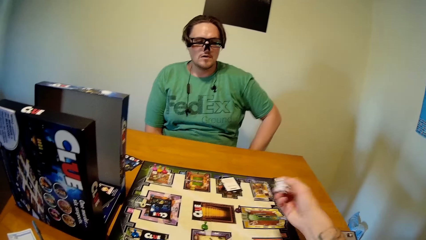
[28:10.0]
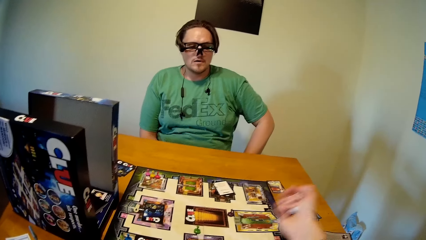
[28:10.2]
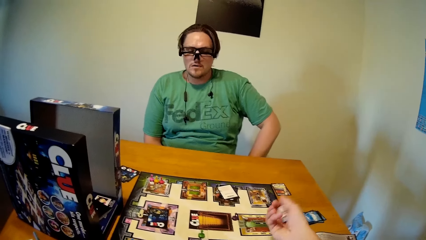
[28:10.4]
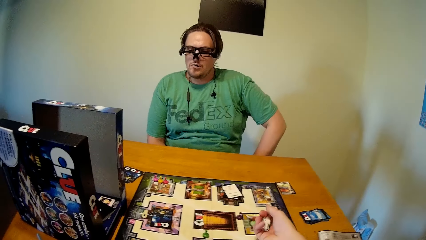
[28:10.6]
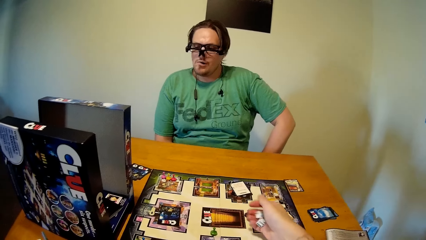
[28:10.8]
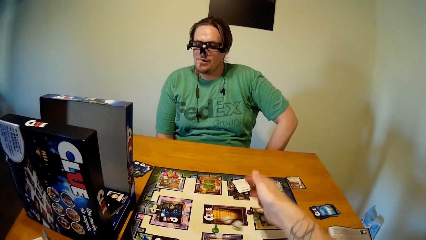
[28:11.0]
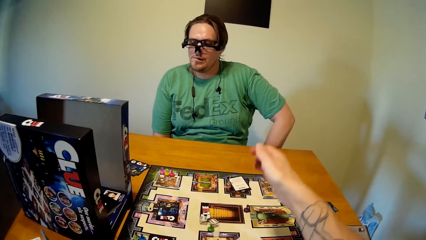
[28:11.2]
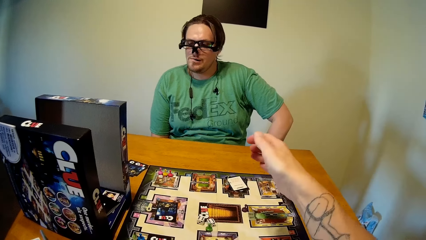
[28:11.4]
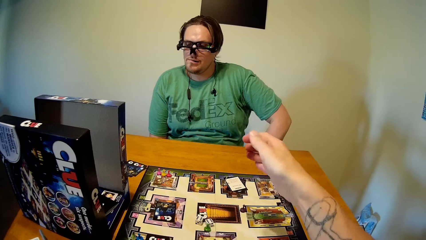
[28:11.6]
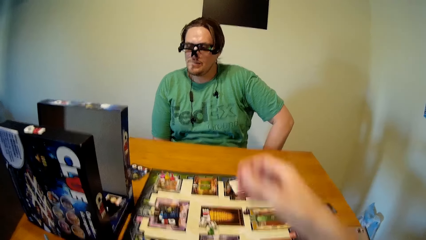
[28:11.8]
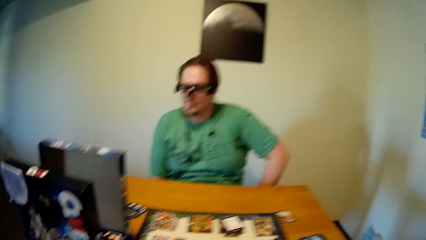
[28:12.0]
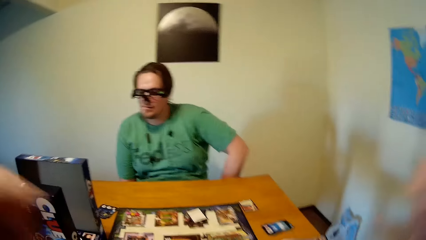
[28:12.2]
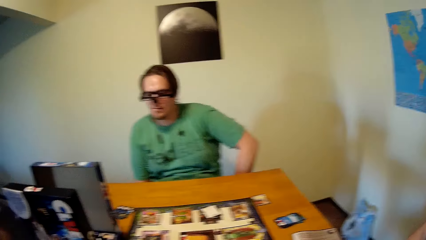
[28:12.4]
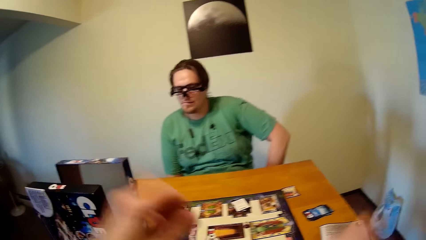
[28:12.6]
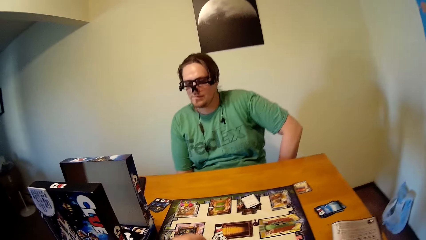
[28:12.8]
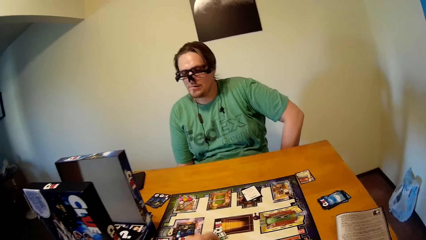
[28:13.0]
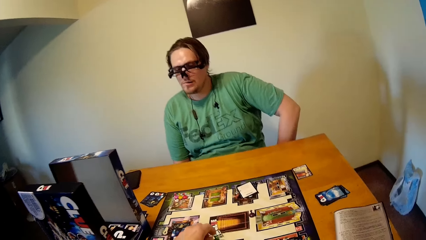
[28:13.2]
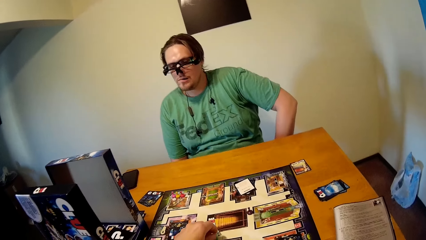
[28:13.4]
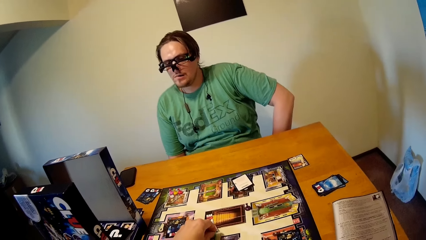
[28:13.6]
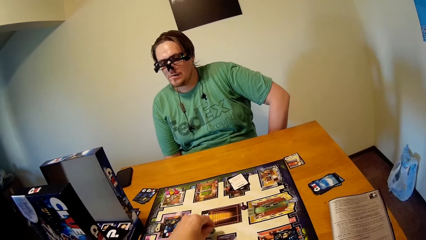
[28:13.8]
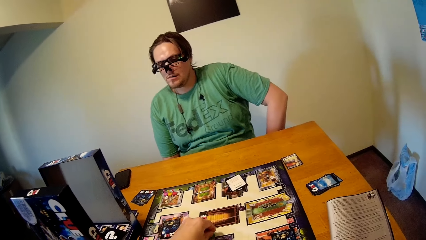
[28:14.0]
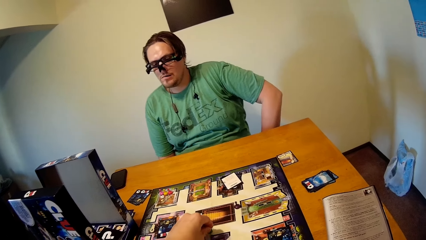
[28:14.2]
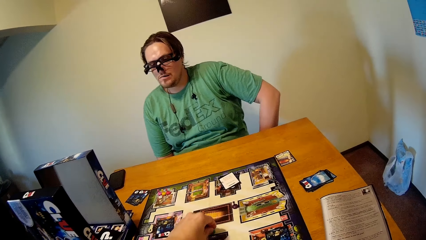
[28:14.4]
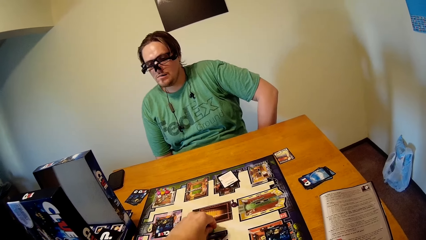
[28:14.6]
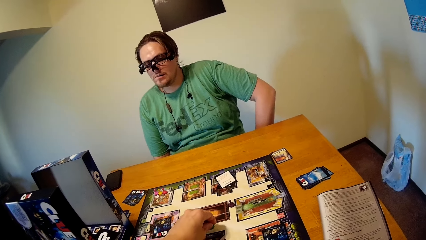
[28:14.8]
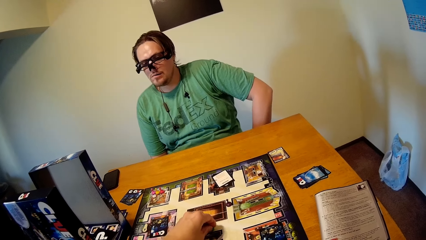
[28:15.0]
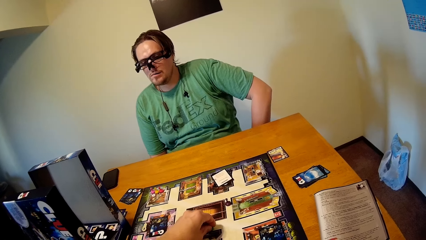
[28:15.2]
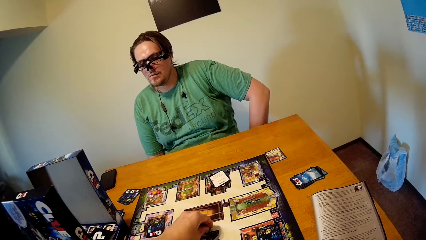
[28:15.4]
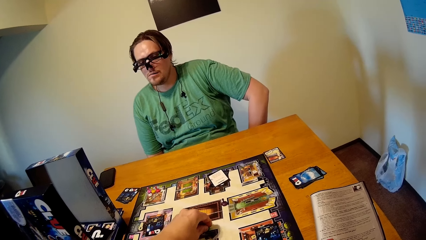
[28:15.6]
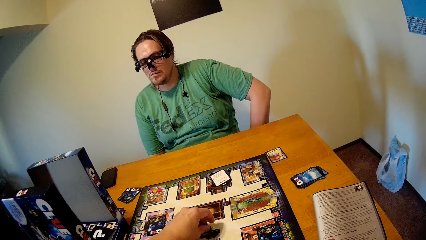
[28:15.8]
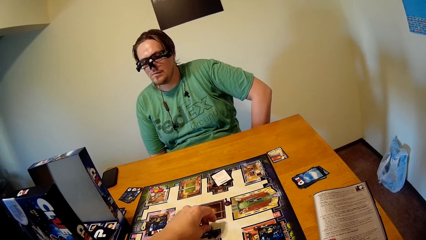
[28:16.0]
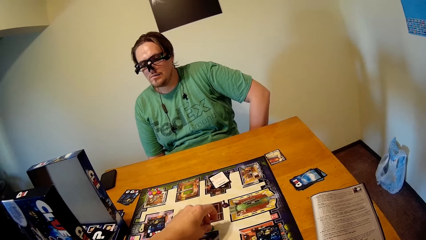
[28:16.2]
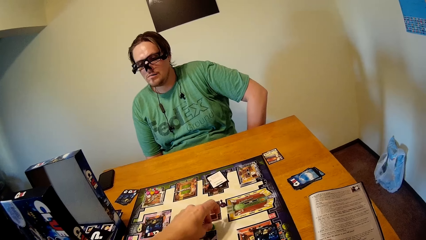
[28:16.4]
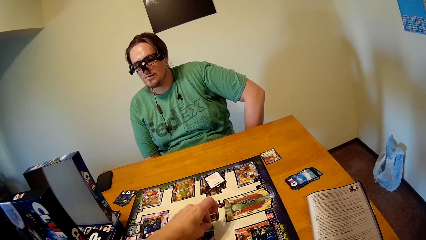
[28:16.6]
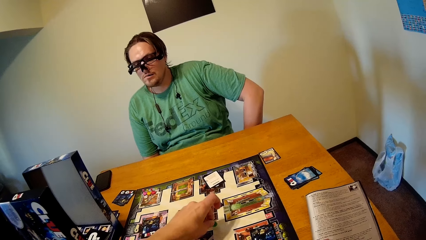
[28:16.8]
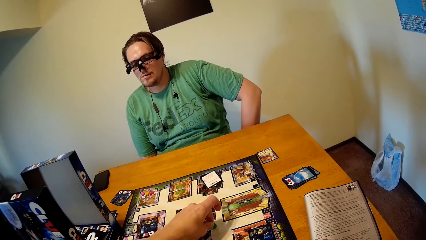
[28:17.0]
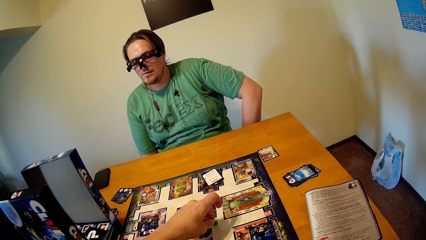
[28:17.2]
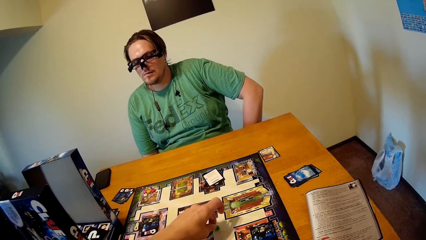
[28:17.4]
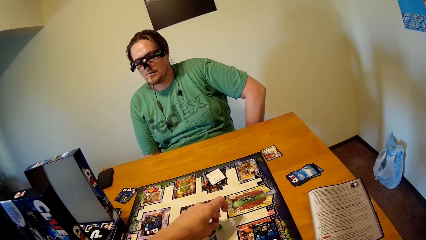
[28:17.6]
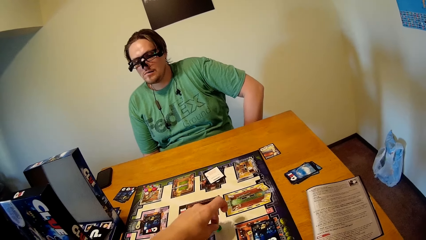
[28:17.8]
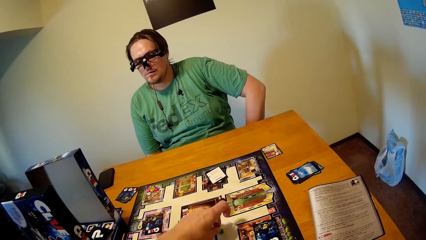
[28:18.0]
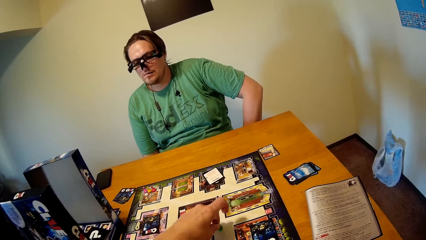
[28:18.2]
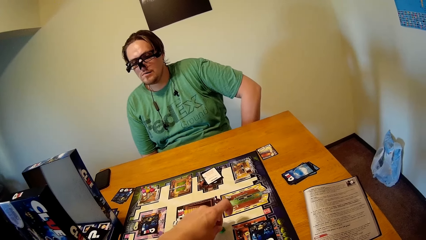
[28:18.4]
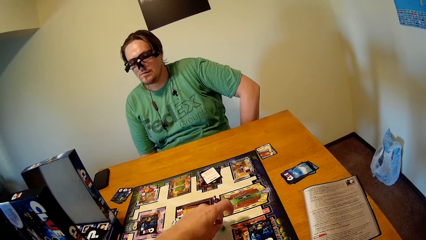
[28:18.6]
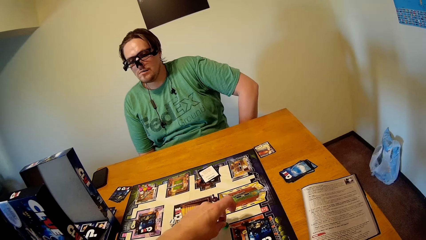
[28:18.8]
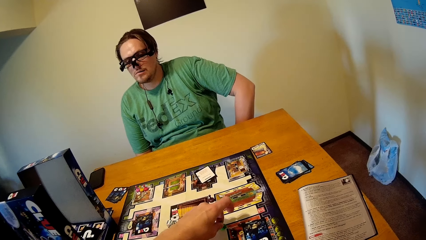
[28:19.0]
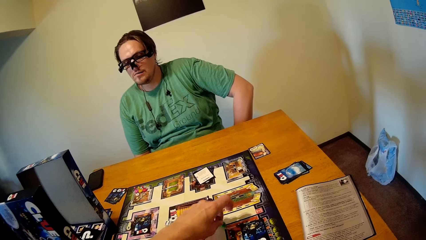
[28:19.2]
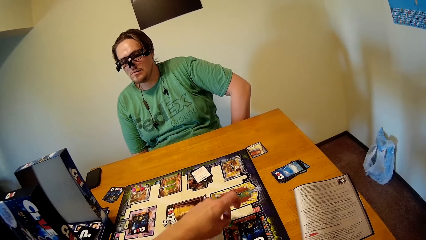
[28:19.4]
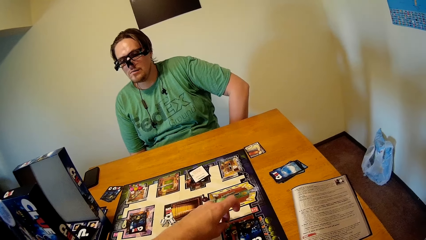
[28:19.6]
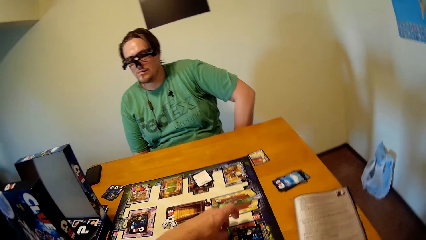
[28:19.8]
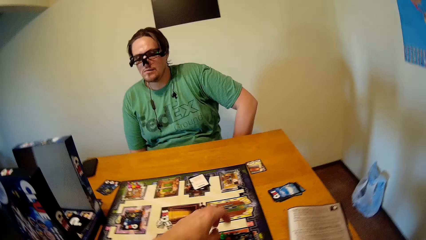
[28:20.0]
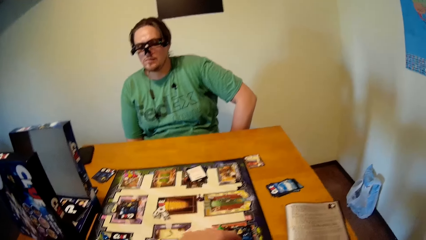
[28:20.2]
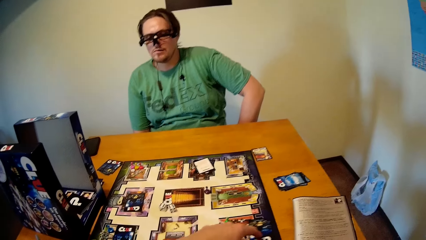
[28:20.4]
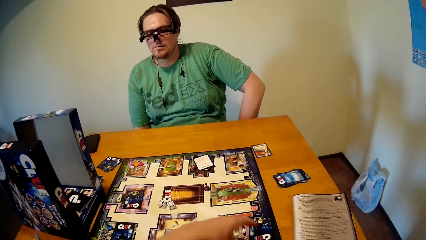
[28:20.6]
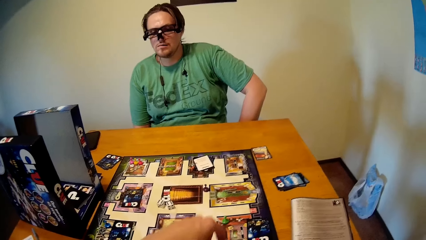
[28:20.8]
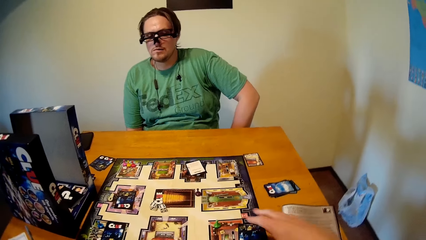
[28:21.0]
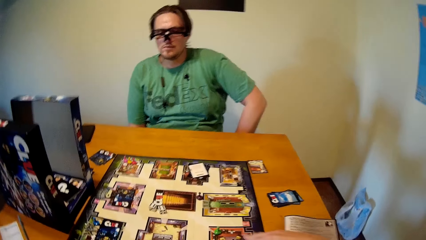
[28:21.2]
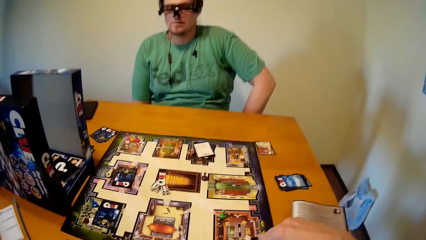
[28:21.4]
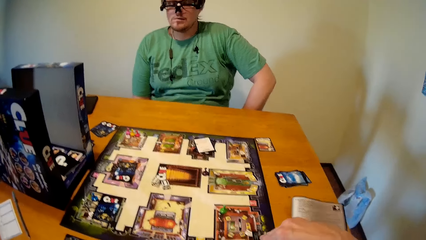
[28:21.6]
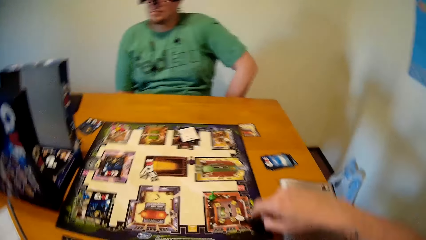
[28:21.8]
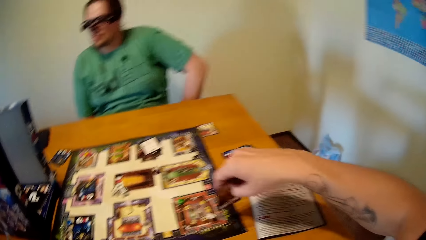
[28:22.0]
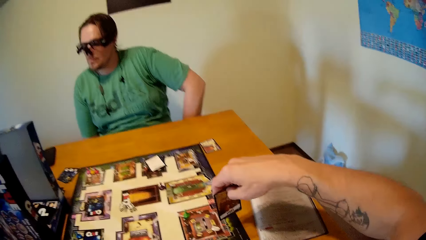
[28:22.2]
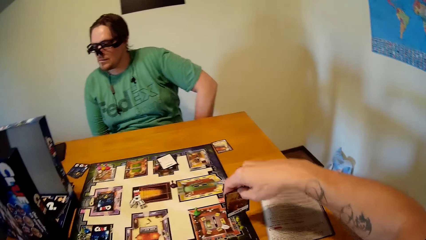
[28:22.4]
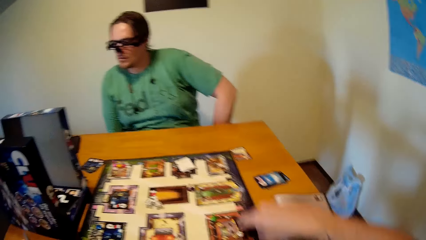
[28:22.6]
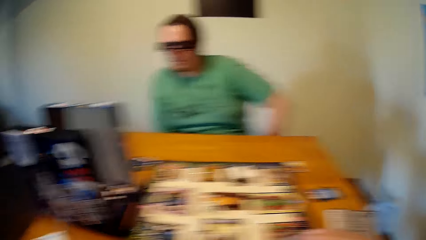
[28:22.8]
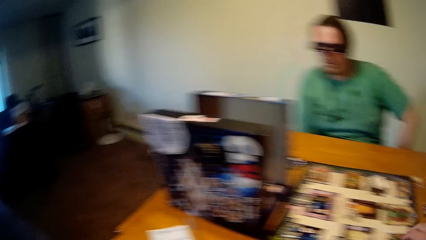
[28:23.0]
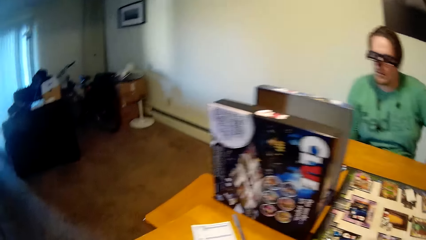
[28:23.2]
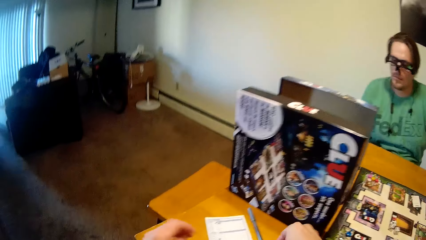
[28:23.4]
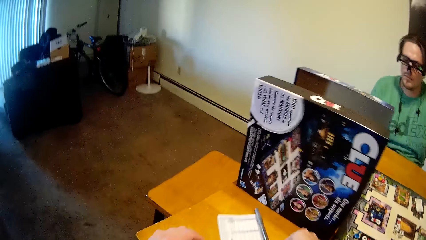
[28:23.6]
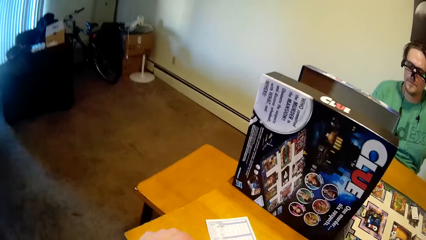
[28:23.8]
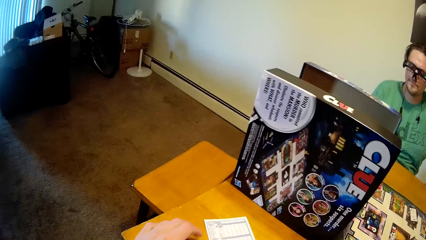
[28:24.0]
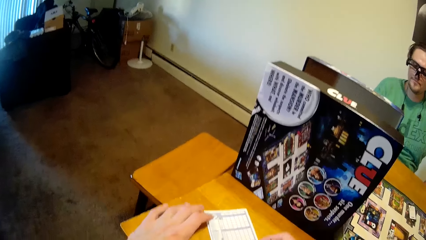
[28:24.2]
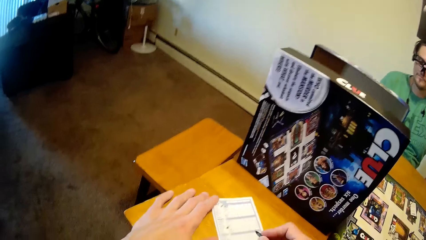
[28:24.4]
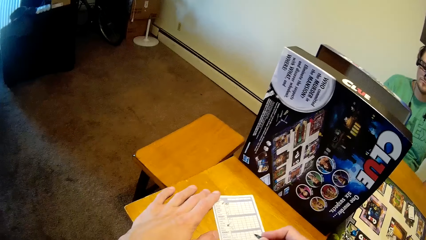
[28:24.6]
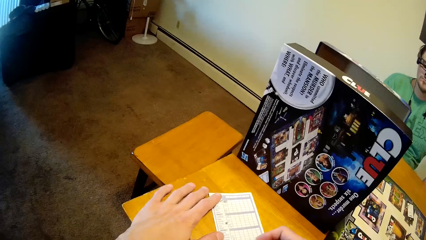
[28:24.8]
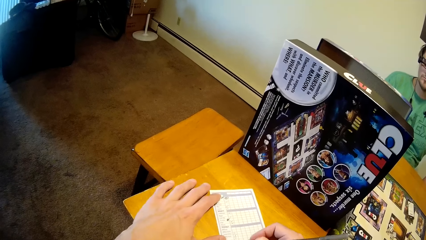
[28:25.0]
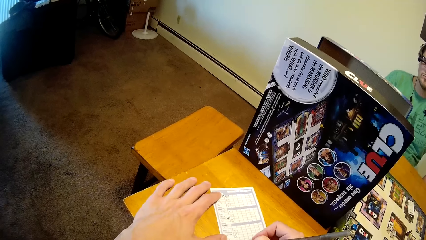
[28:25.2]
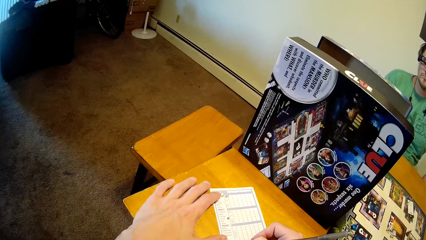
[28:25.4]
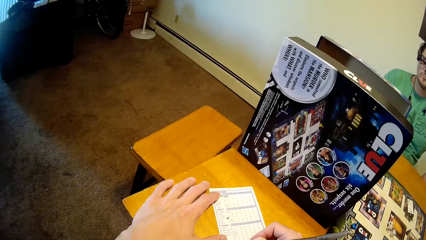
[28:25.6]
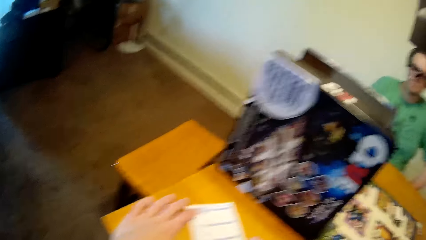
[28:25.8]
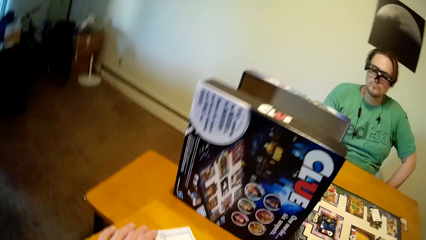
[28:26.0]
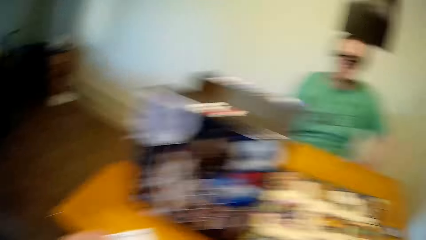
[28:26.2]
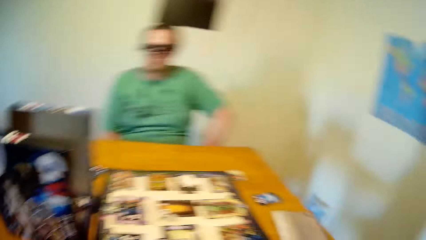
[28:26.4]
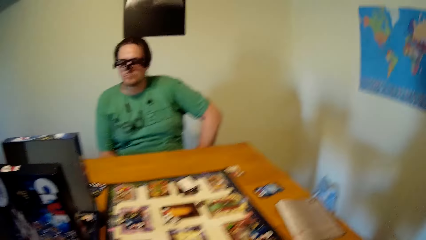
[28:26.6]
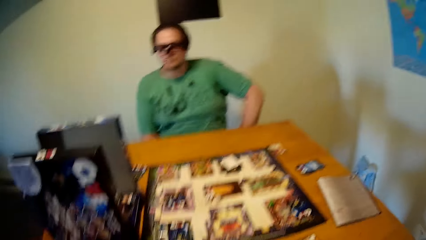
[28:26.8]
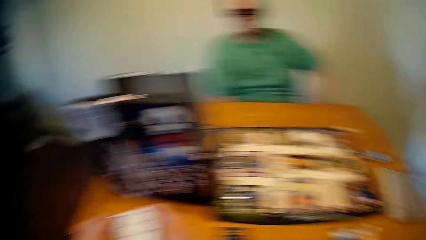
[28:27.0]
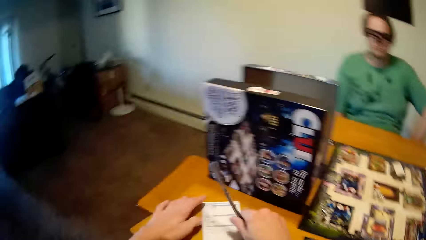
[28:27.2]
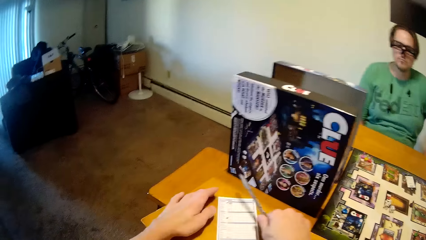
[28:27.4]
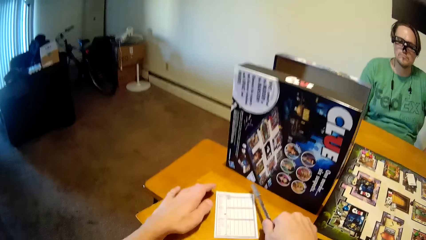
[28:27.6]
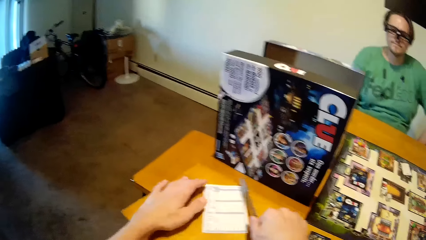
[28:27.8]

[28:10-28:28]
The camera wearer picks up the dice from the board with his right hand. He rolls the dice and drops the dice on the table. He moves a piece on the board with his left hand. He raises a card on the board with his right hand. He moves the card. He places the card on the board. He looks around the house. He moves a paper on the table and picks up a pen from the table. He writes on the paper with the pen in his right hand.
